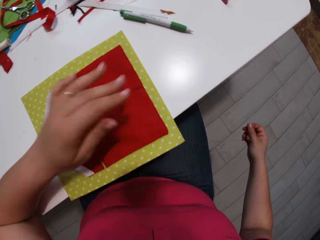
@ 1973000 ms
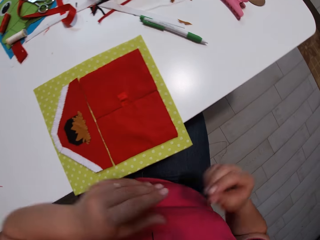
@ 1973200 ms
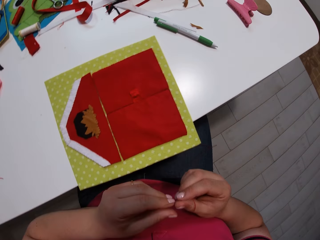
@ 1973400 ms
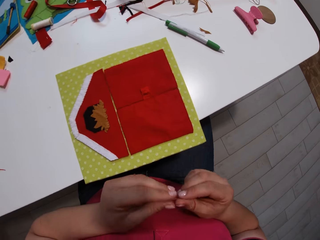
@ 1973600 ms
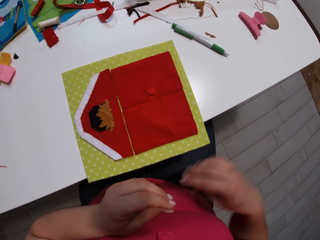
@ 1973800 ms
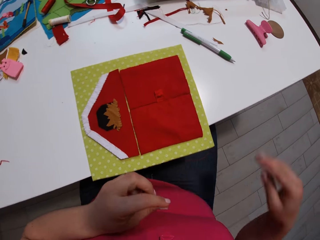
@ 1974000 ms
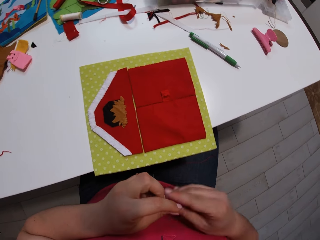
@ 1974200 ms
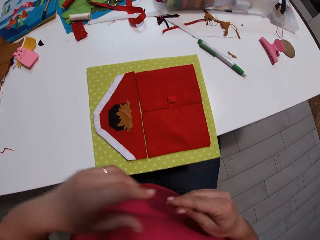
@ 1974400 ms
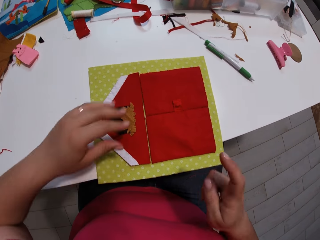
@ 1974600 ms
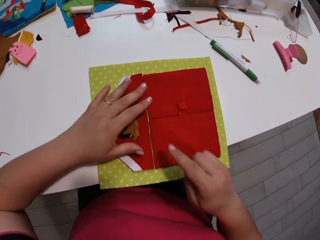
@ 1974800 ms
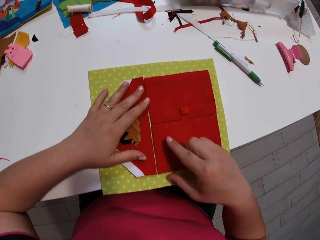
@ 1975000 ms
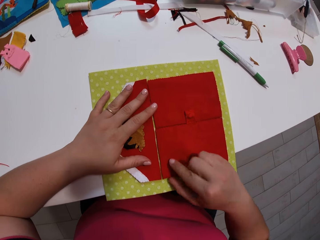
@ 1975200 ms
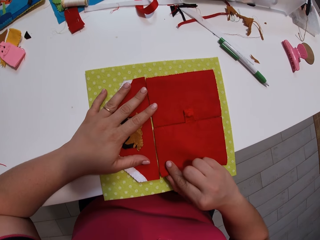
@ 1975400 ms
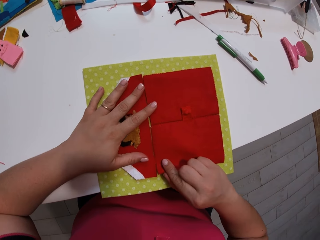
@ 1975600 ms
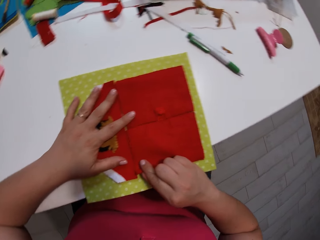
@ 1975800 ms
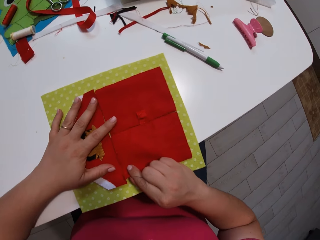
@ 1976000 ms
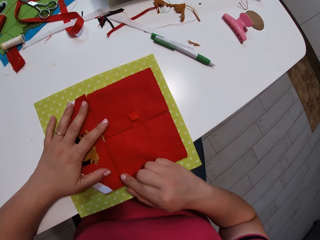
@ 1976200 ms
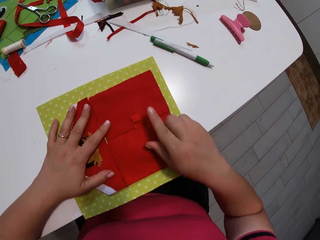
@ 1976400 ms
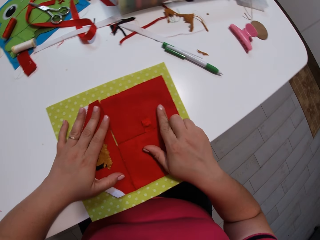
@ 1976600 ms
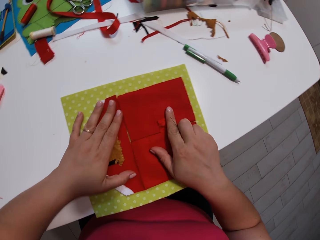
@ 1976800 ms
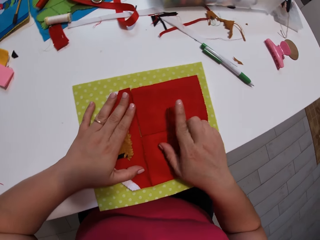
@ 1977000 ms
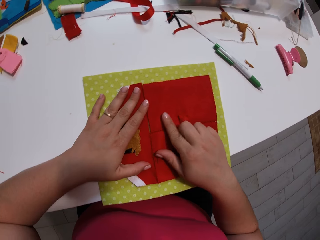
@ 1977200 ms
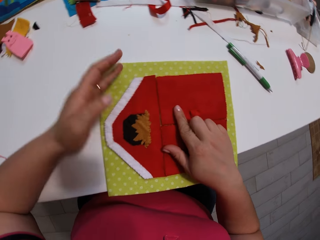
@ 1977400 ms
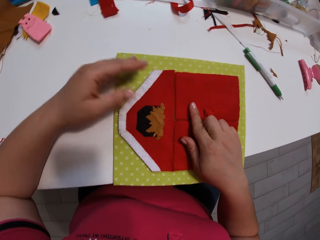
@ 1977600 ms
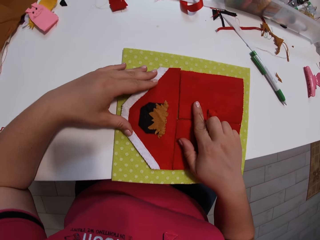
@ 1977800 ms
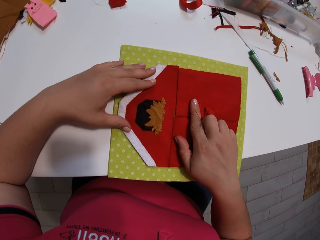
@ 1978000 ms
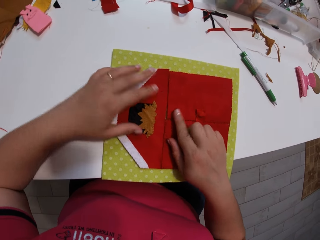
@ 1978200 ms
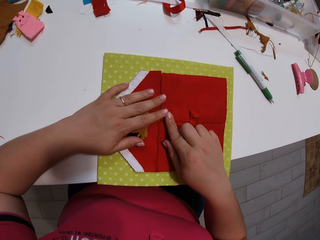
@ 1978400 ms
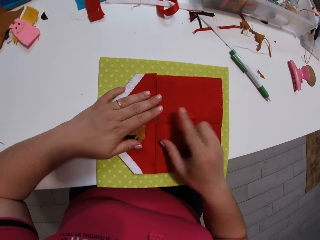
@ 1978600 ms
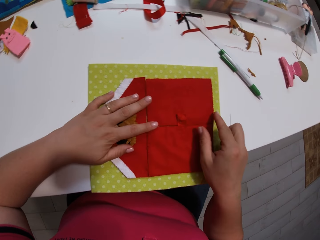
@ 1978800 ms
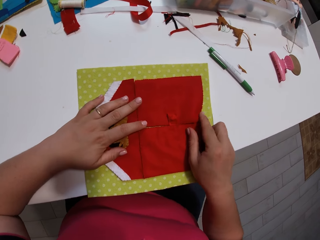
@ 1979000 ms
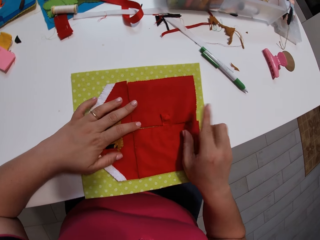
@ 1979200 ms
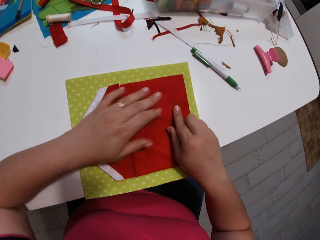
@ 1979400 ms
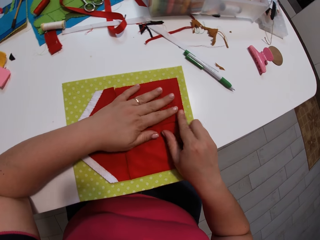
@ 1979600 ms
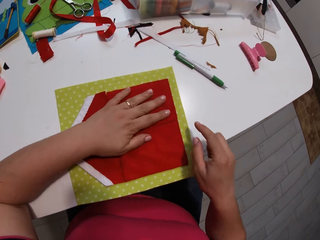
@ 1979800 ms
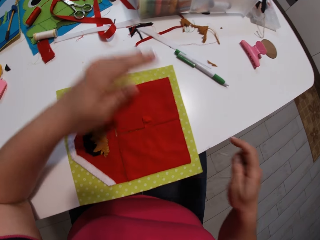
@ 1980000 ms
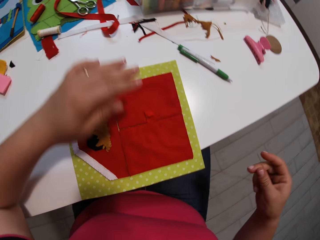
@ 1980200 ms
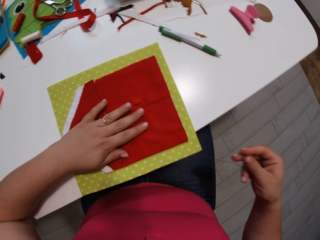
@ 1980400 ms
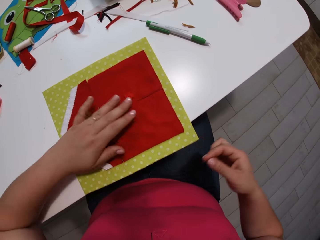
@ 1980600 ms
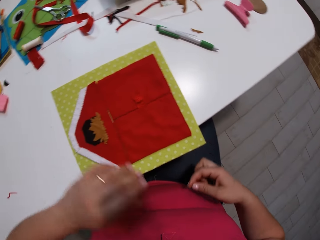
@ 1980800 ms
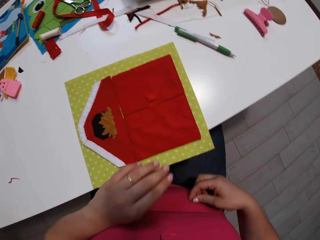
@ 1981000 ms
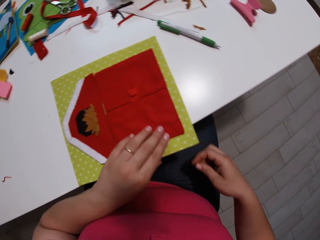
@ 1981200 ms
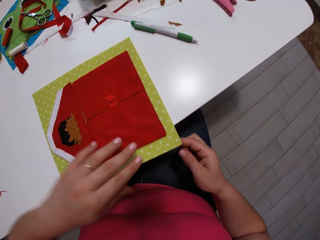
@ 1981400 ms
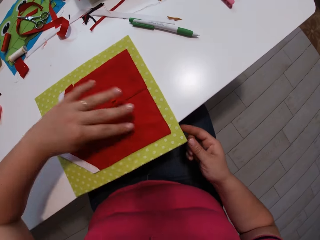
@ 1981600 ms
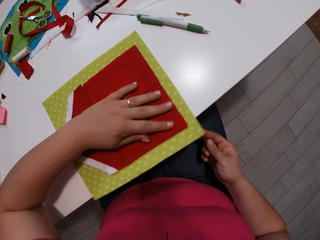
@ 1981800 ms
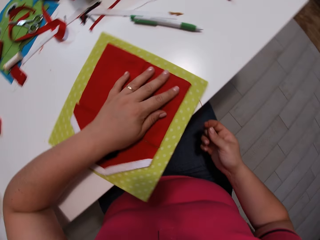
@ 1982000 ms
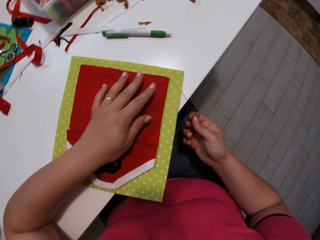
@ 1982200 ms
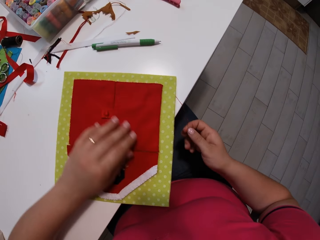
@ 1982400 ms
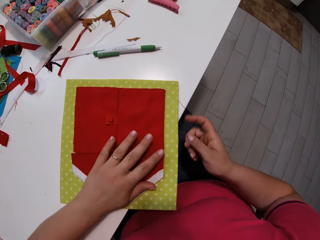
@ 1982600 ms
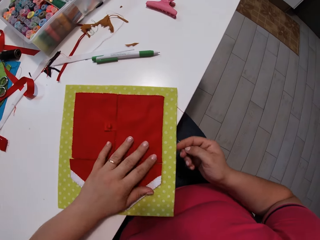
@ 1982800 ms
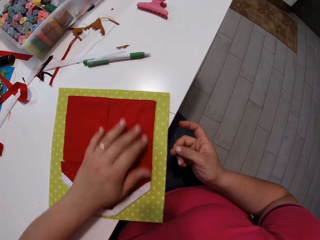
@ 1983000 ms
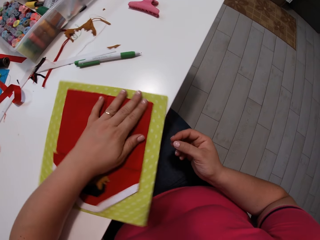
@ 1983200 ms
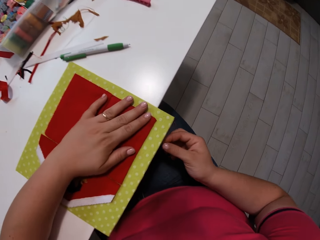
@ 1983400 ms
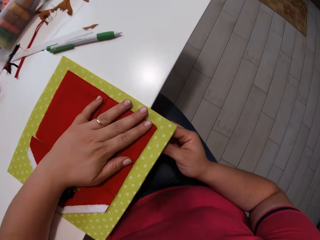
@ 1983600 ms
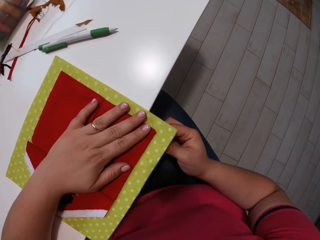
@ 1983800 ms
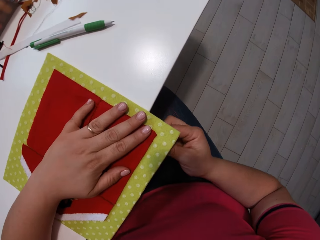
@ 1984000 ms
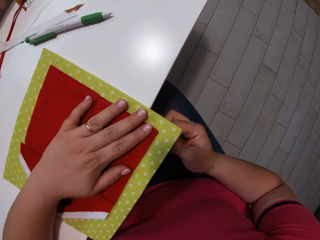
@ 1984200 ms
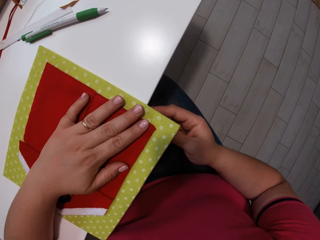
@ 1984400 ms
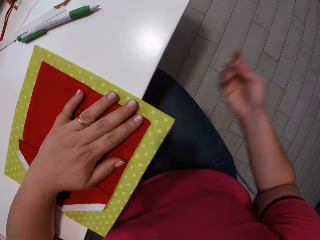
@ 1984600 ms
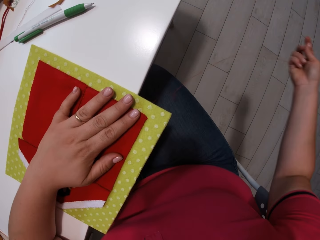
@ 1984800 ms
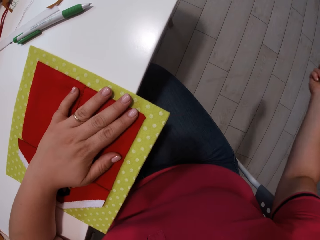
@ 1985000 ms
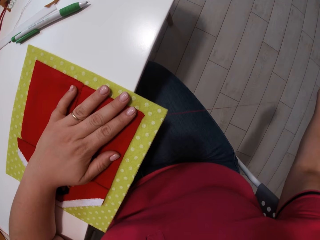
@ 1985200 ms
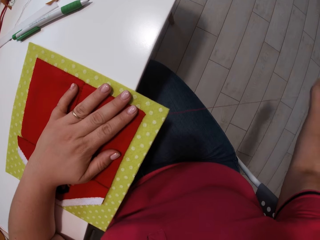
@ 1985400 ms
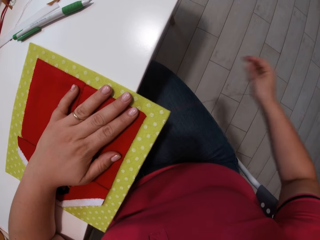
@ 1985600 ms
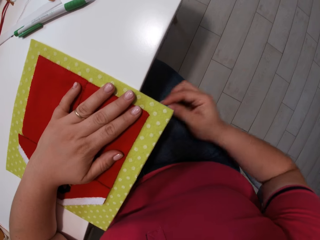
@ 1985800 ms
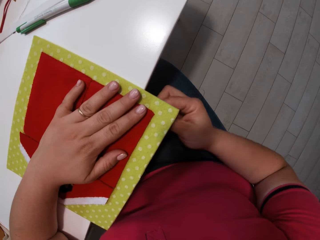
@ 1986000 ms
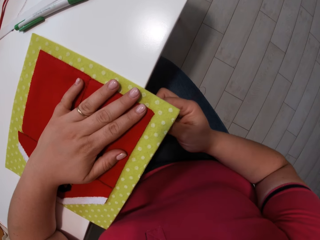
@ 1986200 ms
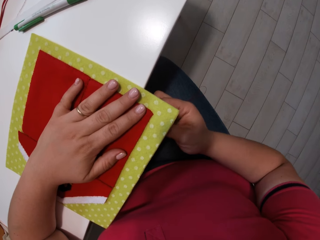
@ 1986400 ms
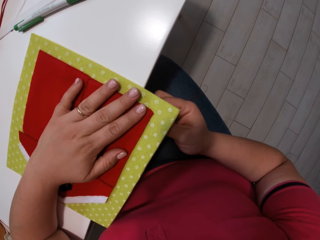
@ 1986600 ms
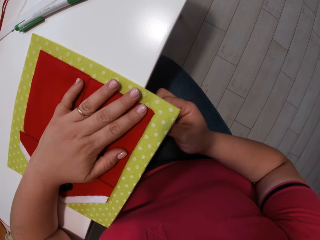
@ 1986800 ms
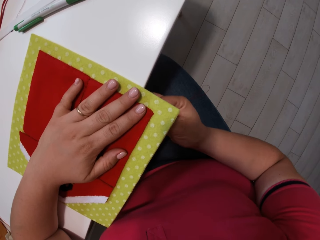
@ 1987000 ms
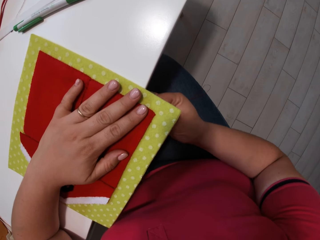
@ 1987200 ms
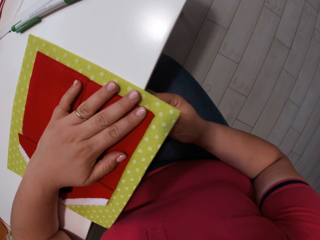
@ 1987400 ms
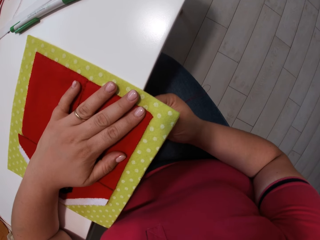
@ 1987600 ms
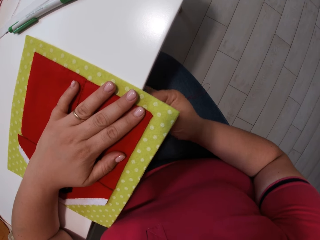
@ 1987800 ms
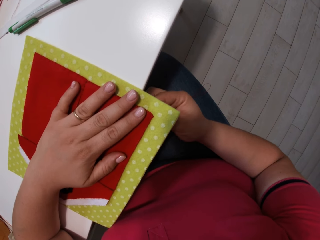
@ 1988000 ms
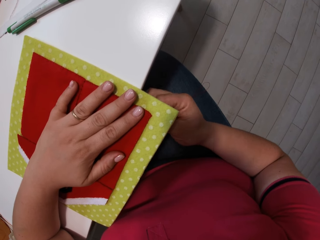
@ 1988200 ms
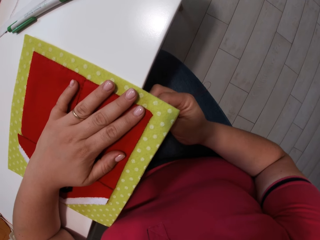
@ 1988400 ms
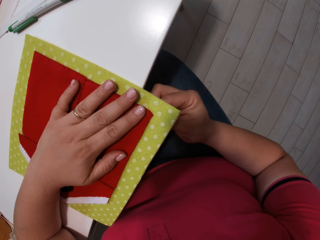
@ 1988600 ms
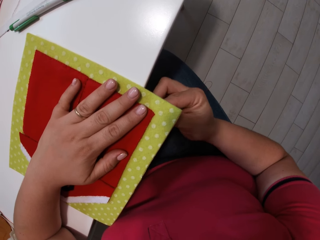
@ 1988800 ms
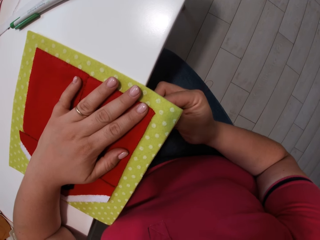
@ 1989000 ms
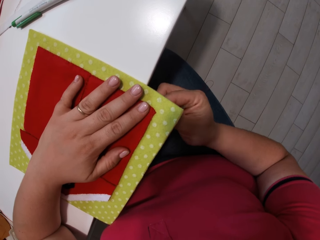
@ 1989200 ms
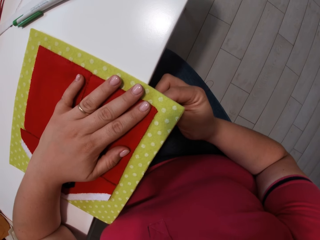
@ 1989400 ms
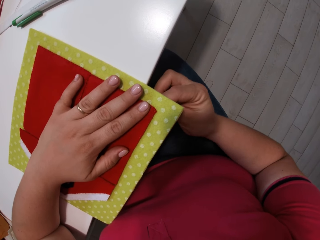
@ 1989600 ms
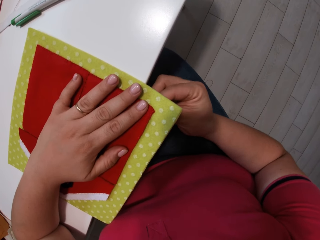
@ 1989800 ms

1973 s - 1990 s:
The camera wearer attaches the garments. They hold the cloth together. They turn the garment. They drag the cloth on the table. They sew the garment.

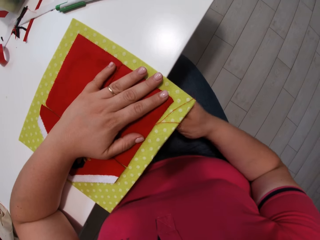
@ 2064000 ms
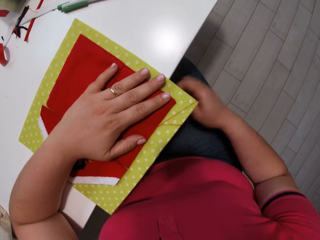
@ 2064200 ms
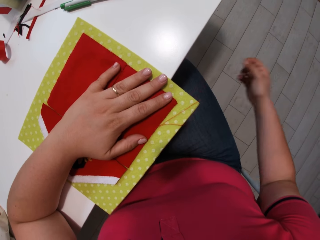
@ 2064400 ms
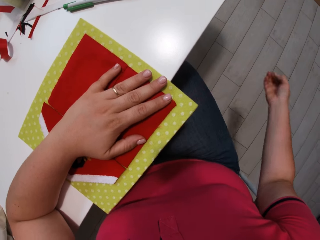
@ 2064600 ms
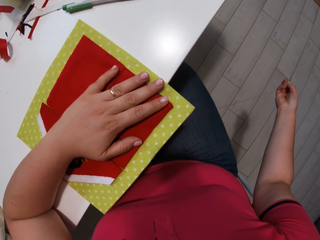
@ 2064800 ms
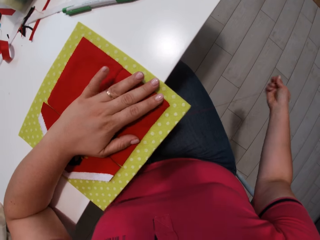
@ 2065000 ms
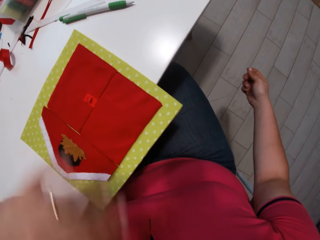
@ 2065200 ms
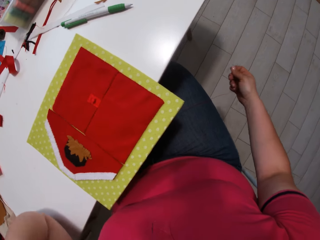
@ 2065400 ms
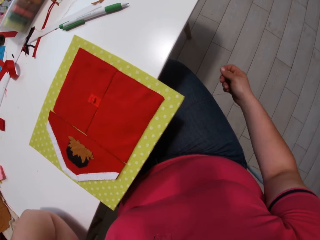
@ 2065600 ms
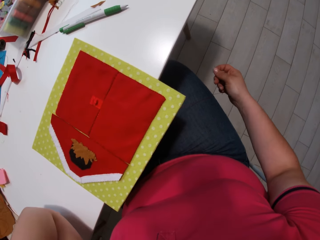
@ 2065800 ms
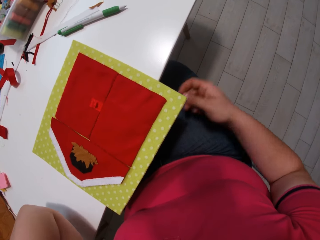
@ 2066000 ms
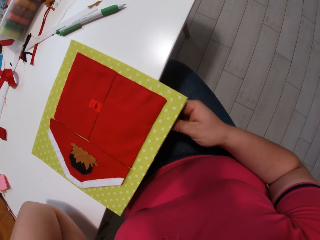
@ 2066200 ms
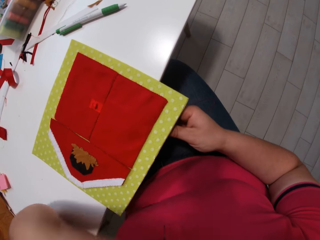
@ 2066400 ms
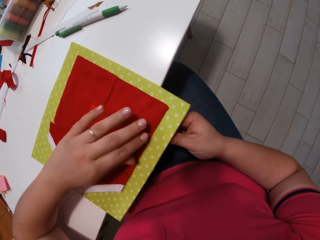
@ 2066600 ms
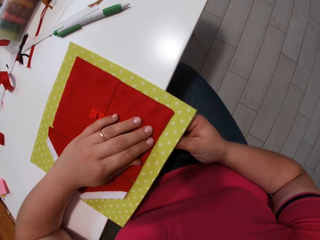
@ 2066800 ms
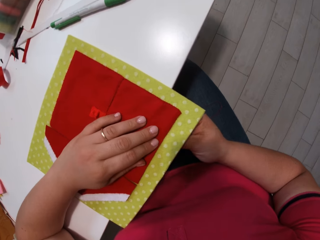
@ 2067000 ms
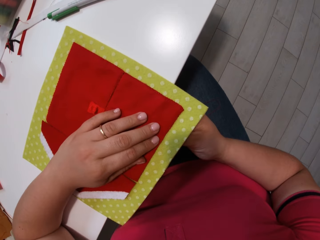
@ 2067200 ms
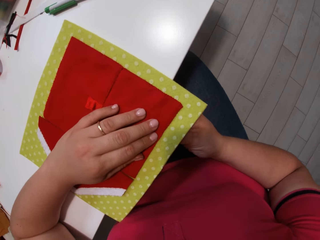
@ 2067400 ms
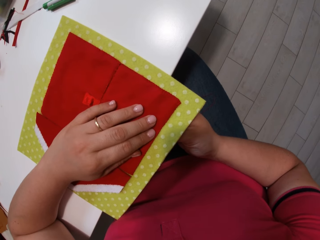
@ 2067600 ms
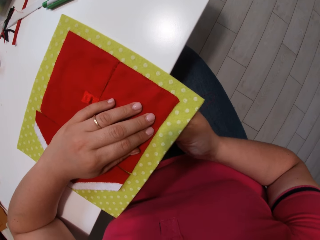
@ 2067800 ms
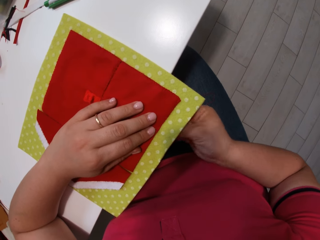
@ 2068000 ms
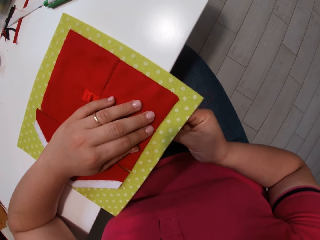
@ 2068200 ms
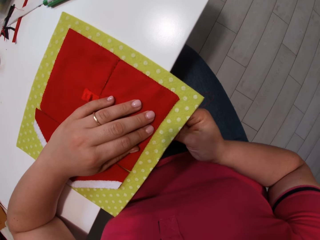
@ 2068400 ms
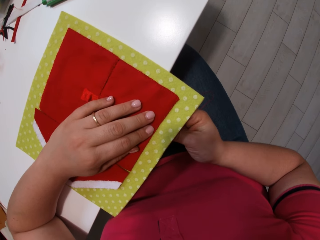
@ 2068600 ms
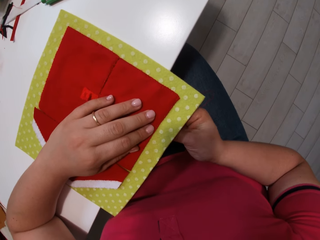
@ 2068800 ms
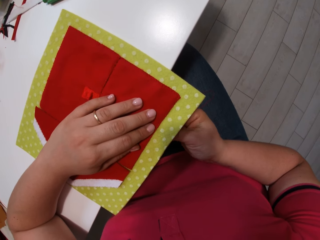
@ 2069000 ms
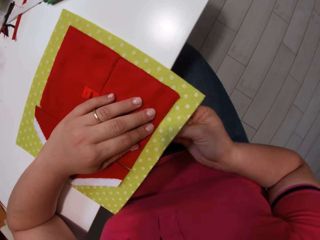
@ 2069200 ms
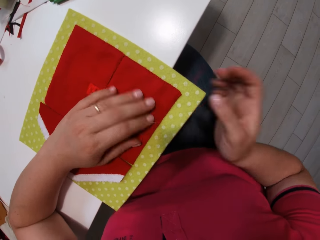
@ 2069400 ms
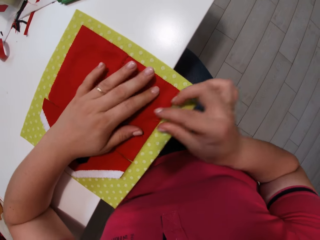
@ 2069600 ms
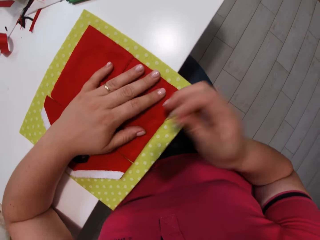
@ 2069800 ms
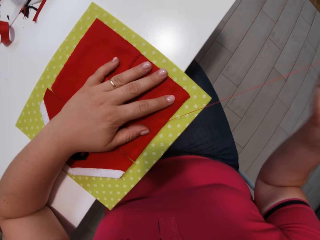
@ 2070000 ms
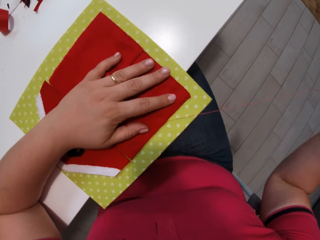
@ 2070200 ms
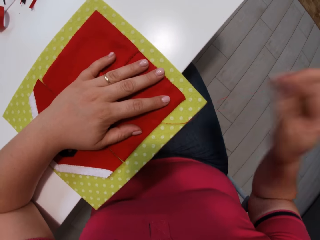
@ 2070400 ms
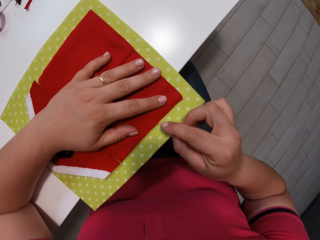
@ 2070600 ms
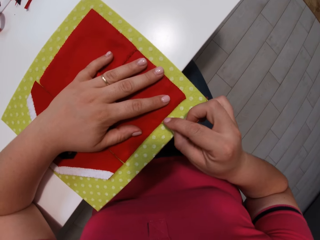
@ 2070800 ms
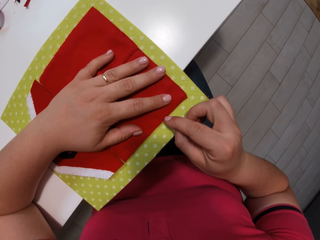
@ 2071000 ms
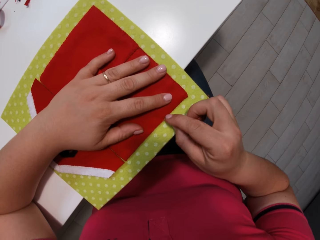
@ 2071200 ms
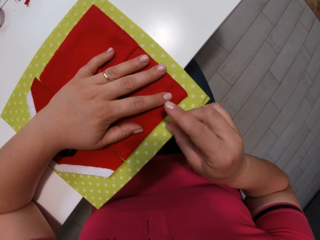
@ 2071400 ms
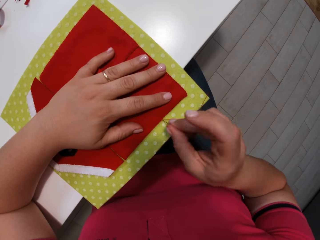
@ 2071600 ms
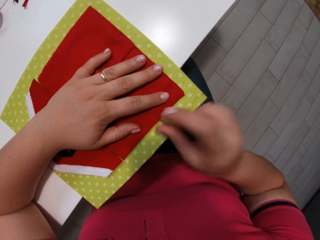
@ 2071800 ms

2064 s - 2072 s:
The camera wearer touches the face. They sew the garment.
